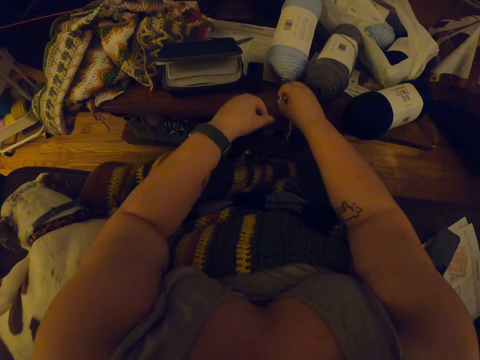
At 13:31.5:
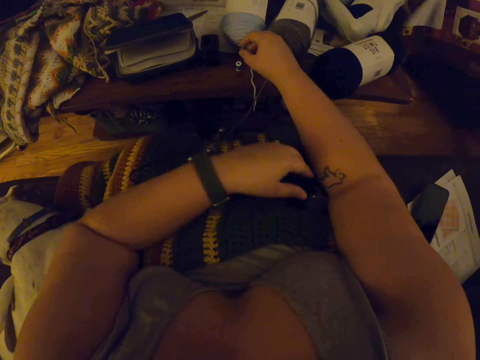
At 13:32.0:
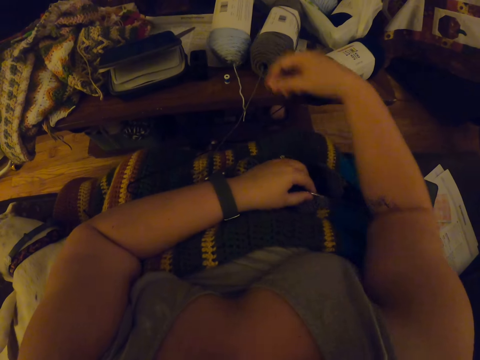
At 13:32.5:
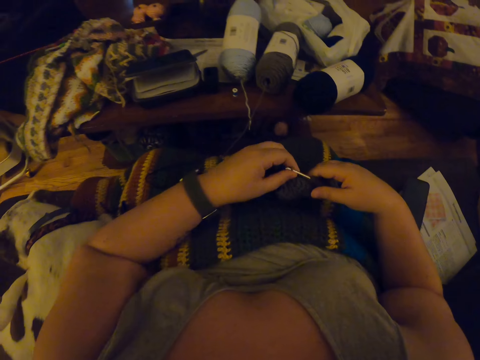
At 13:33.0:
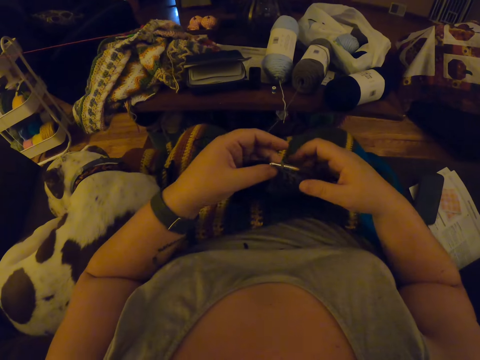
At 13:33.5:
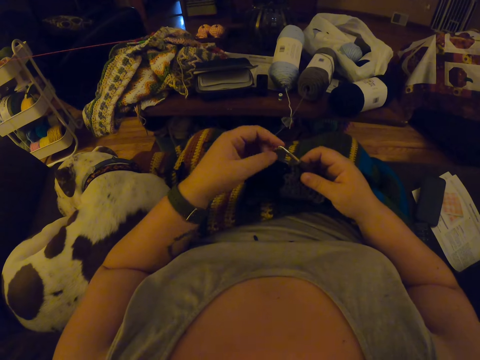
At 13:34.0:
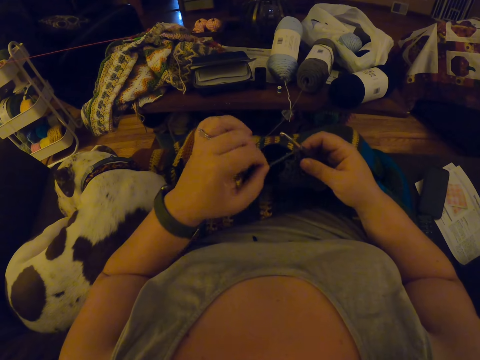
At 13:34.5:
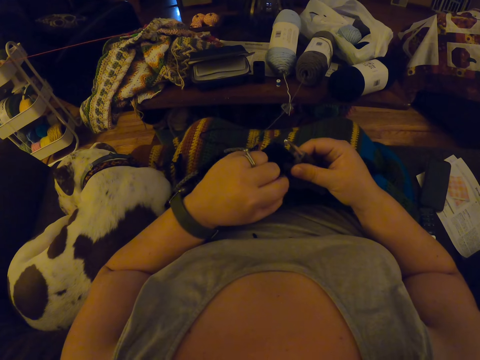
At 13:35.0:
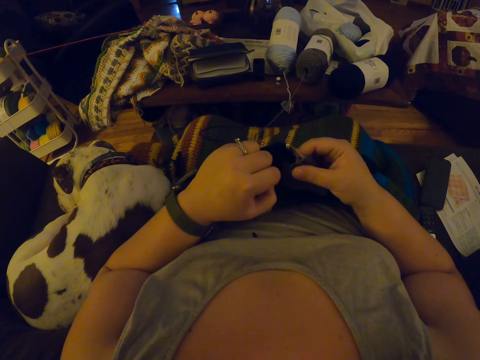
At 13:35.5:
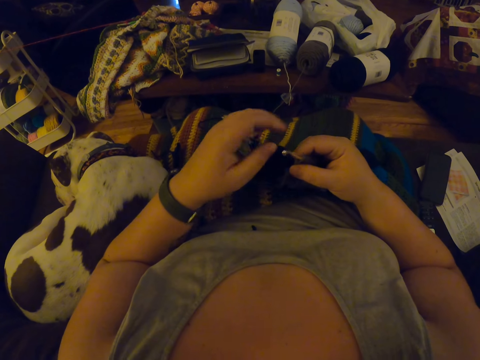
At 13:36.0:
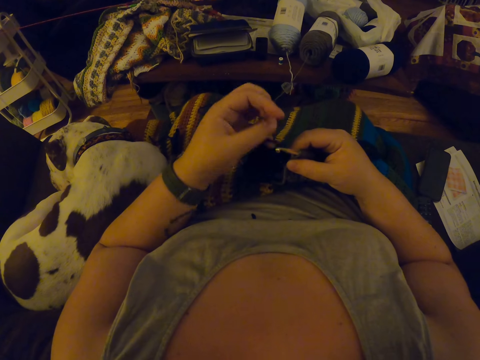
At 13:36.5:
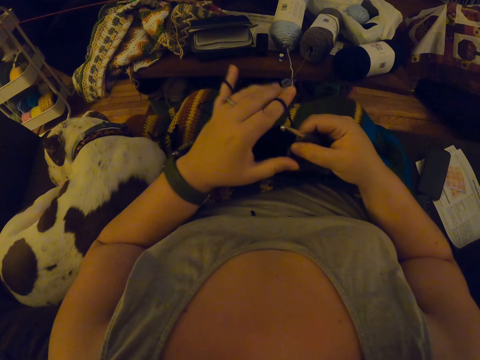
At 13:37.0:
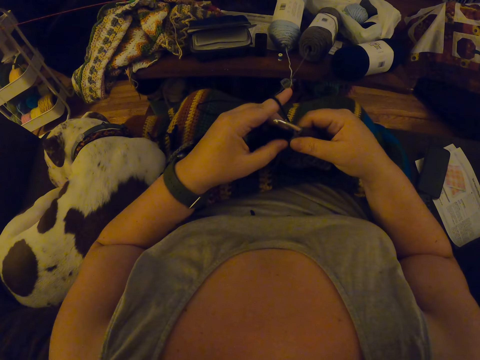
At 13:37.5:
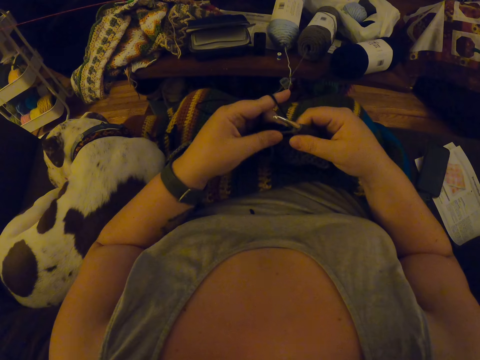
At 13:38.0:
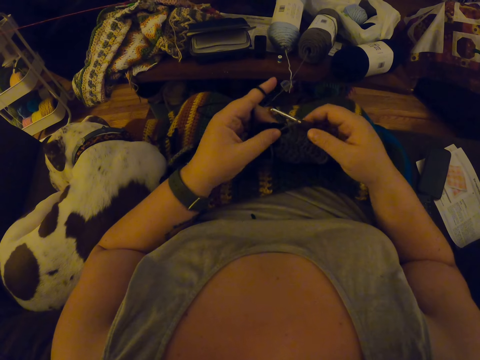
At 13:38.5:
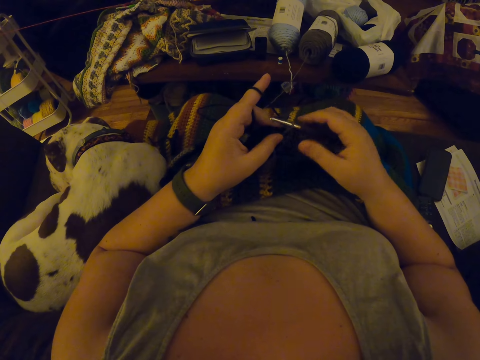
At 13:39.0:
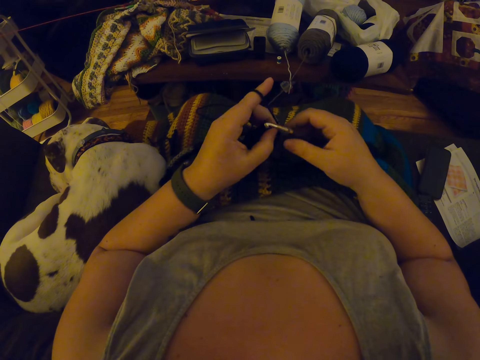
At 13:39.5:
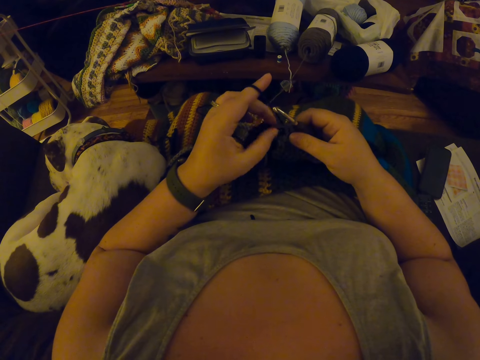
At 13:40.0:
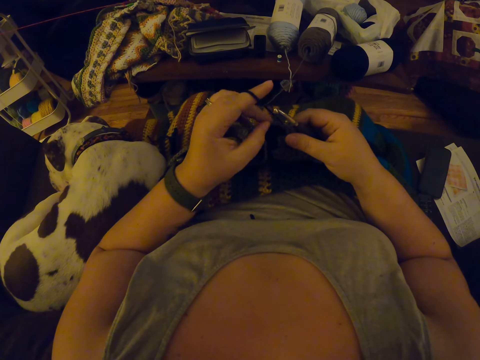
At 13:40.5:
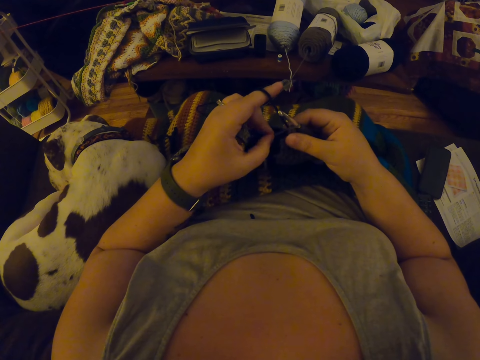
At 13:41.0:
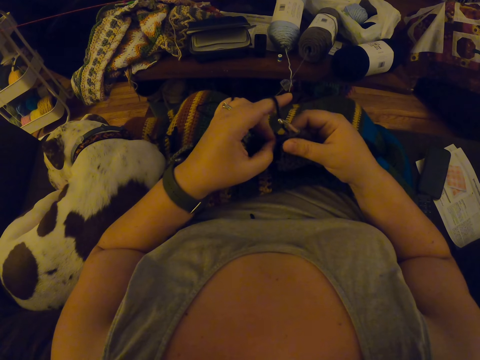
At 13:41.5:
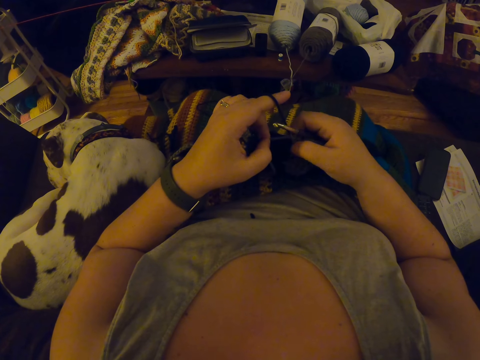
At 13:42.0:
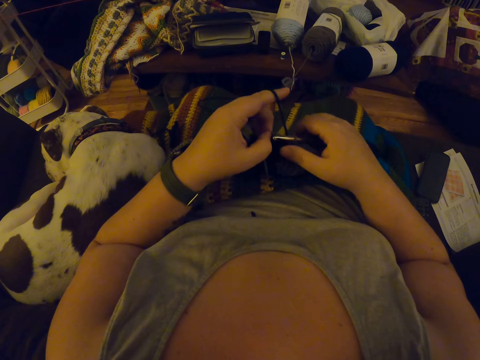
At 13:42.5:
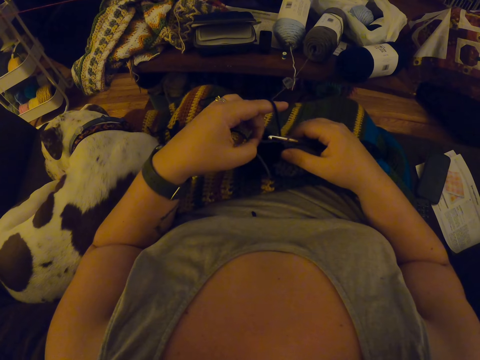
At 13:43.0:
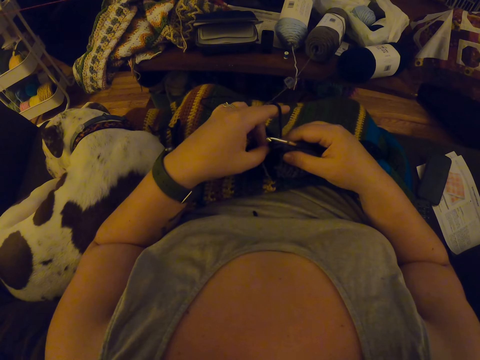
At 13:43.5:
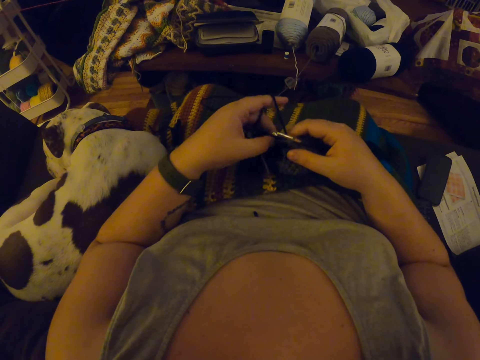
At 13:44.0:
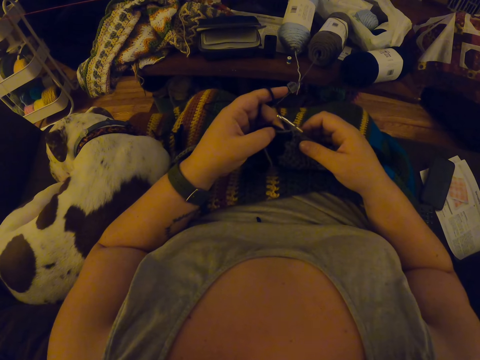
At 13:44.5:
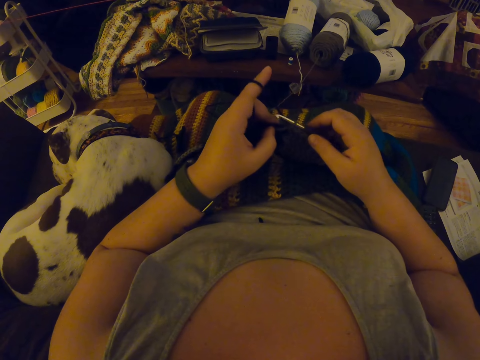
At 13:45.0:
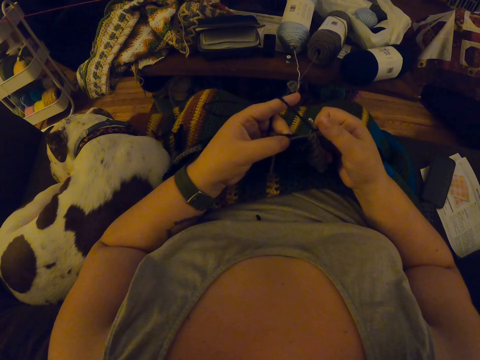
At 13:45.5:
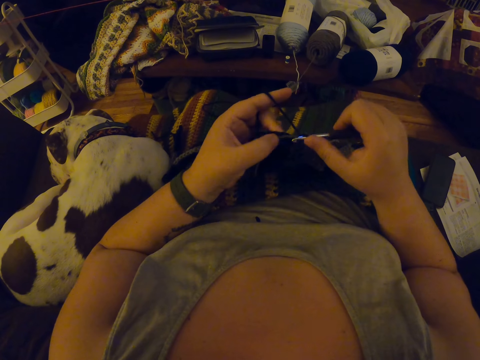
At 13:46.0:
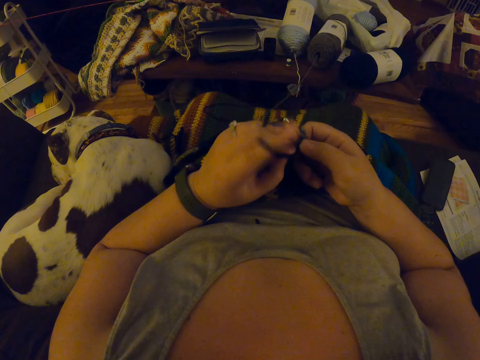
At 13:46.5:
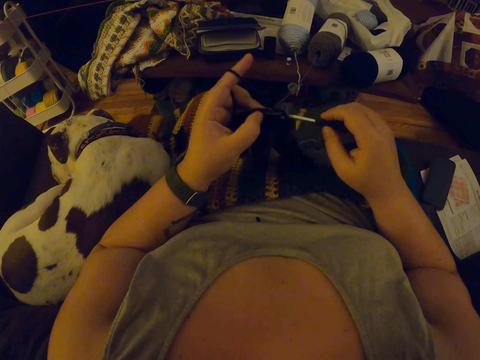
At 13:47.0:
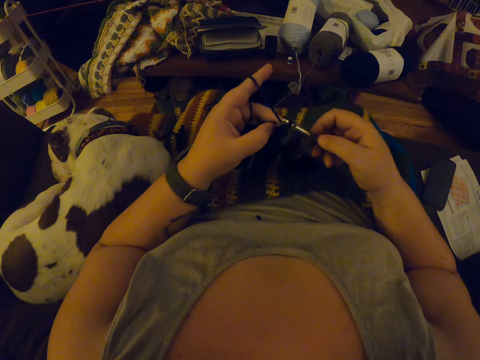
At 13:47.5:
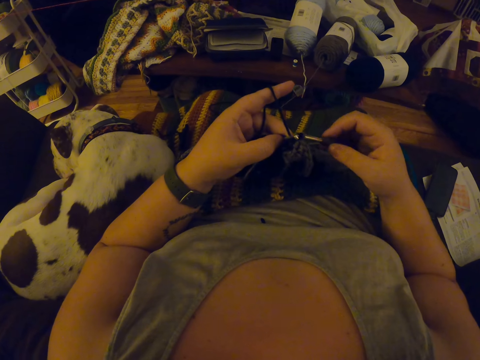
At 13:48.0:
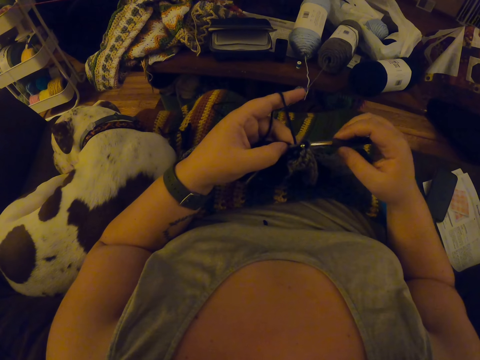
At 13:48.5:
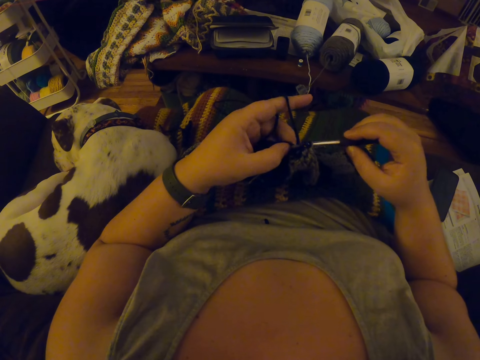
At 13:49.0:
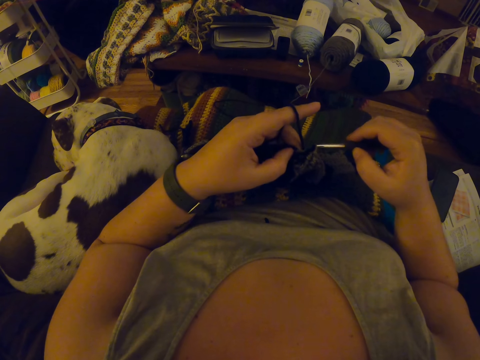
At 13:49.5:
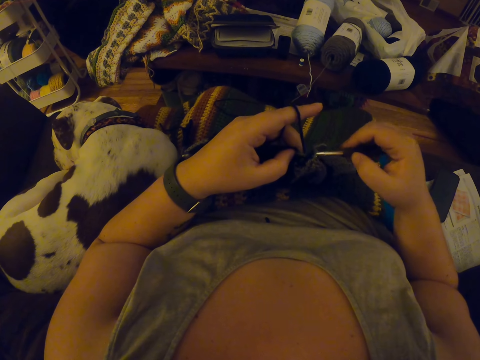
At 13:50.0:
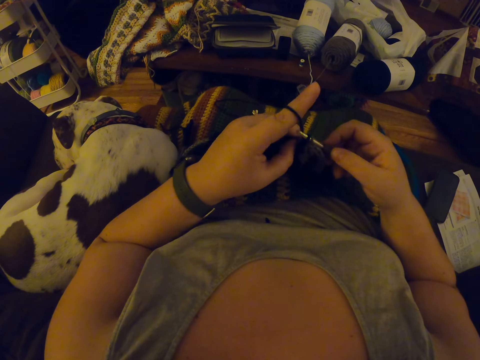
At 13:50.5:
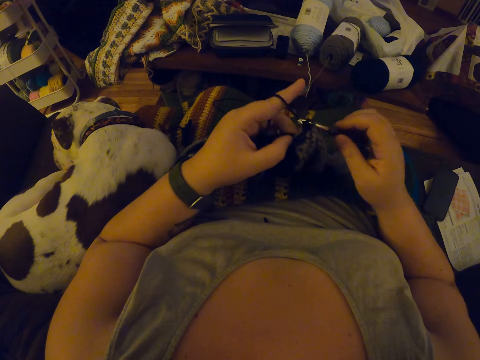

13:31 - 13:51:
The camera wearer drops the sewing machine thread roller on the table. She holds the crochet and the crochet hook from her lap. She lifts the scarf upwards. She brings the scarf close to her. She draws the grey yarn with her left hand. She fixes the crochet thread on the scarf. She pins down the grey yarn with her right thumb. She rotates the crochet thread on the finger. She hangs the black yarn on her left index finger. She adjusts the tip of the crochet. She fixes the crochet thread on the scarf. She crochets the black yarn with the crochet hook.

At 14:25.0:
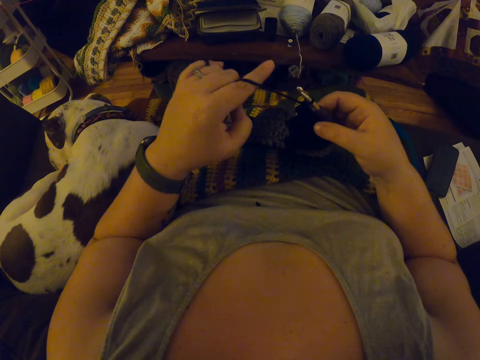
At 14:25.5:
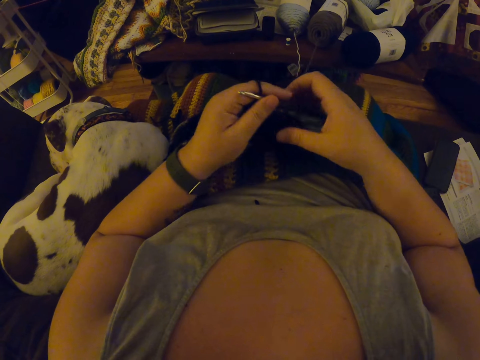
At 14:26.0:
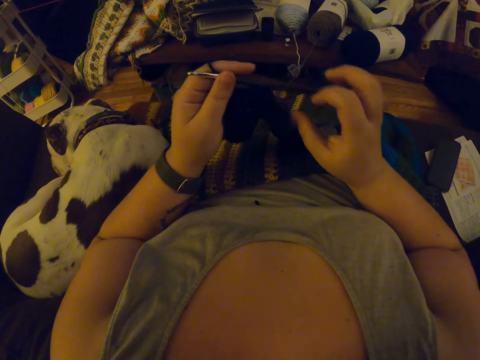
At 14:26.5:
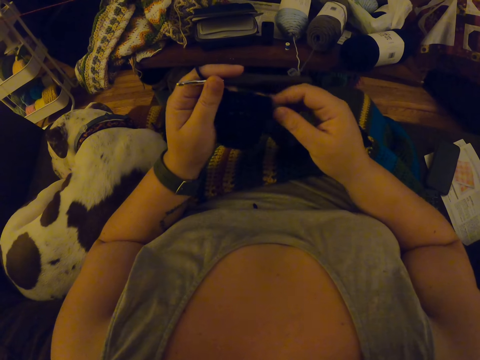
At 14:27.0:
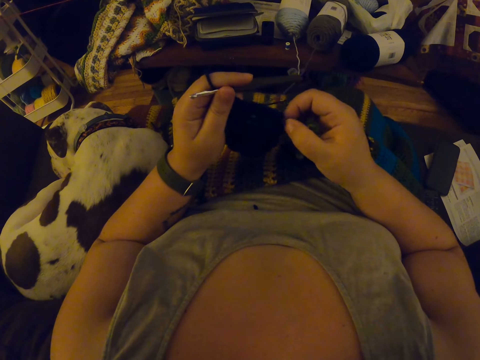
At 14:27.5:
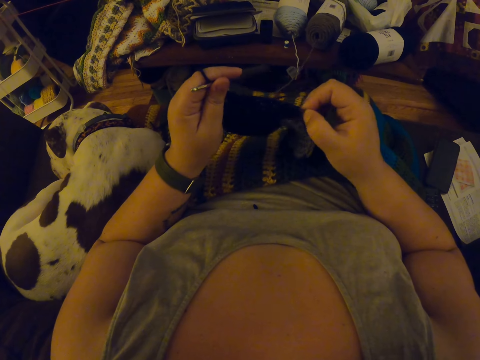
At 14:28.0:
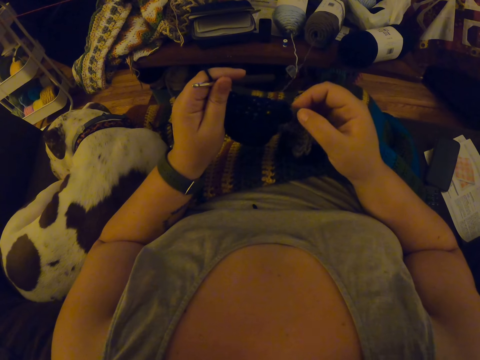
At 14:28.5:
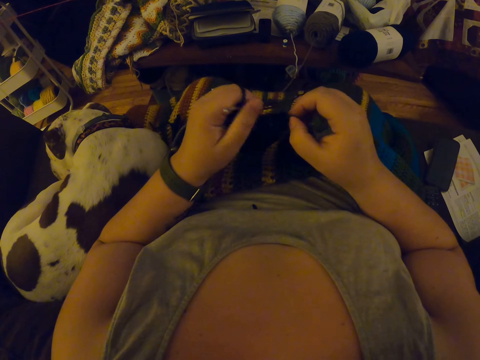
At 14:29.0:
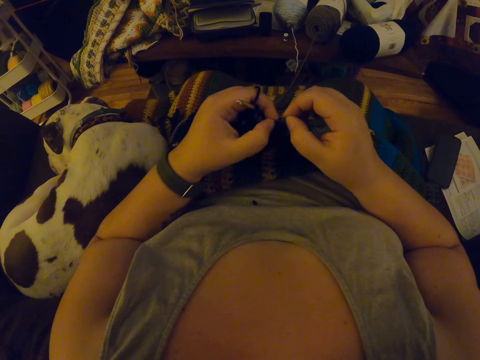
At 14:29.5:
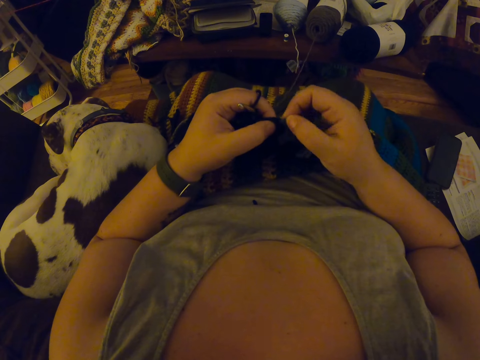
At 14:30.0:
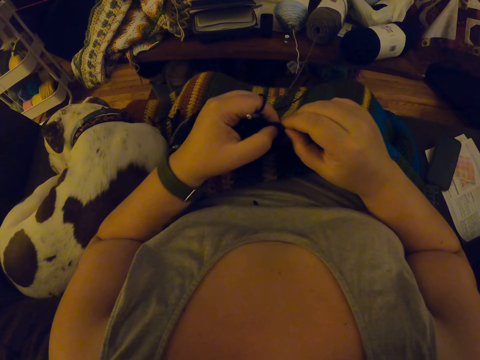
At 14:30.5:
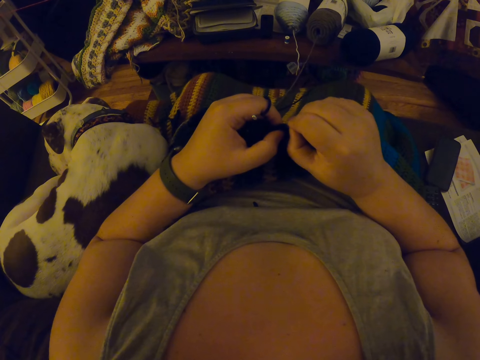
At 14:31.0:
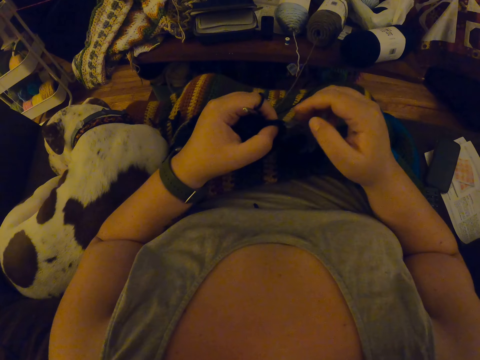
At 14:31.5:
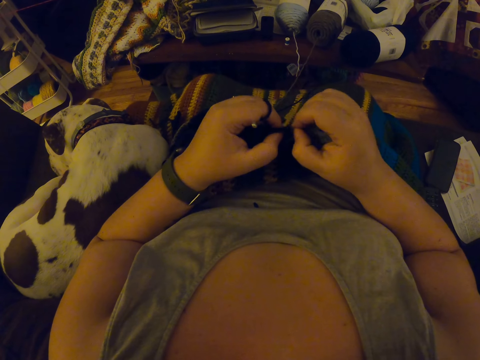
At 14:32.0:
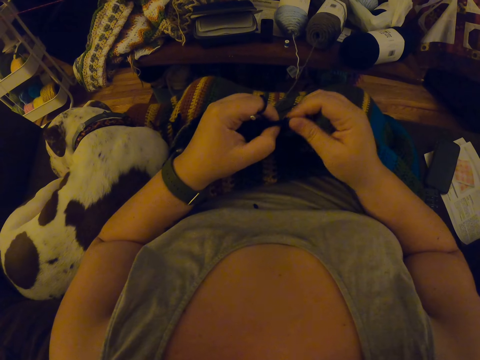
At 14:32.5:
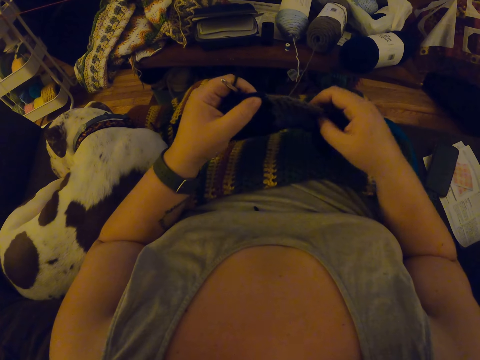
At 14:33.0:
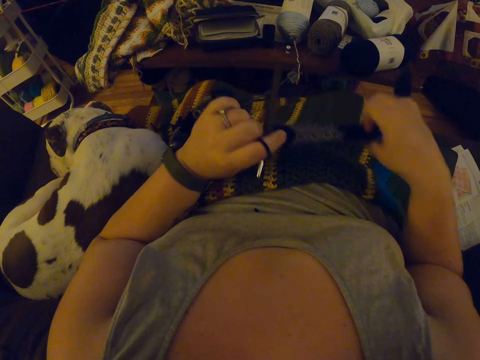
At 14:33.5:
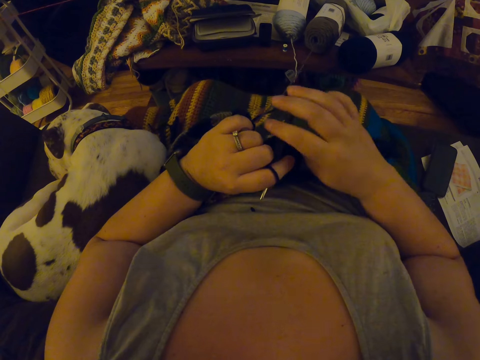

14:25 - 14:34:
The camera wearer adjusts the crochet with her hands. She pulls the piece of cloth.
